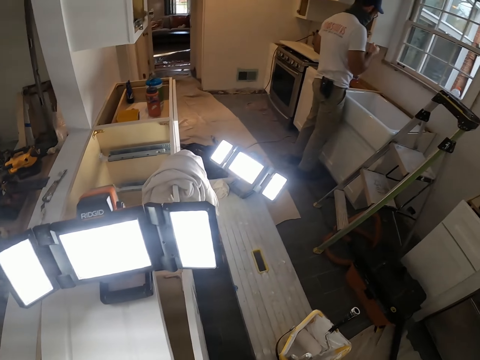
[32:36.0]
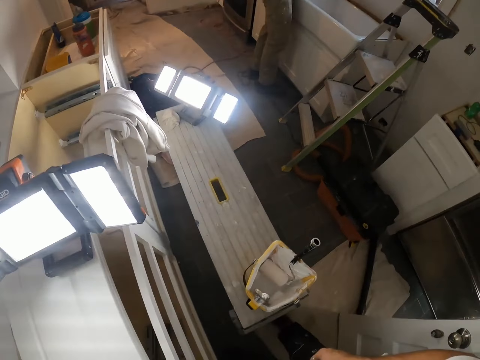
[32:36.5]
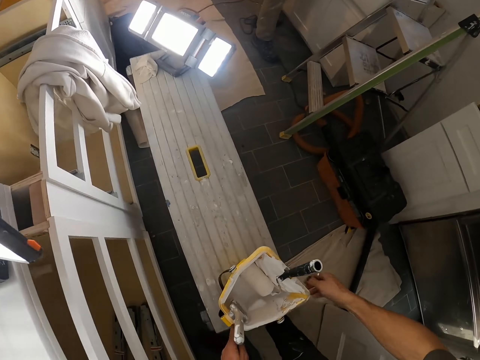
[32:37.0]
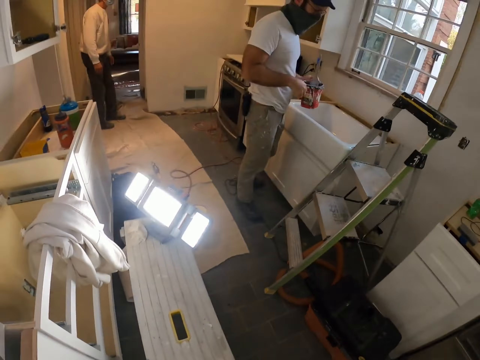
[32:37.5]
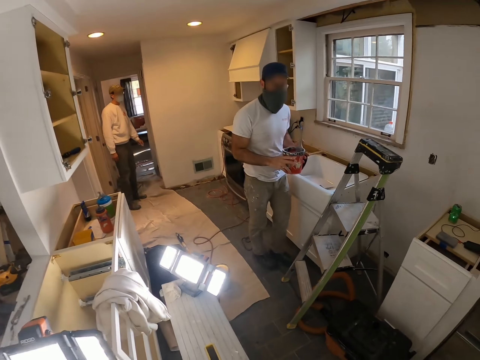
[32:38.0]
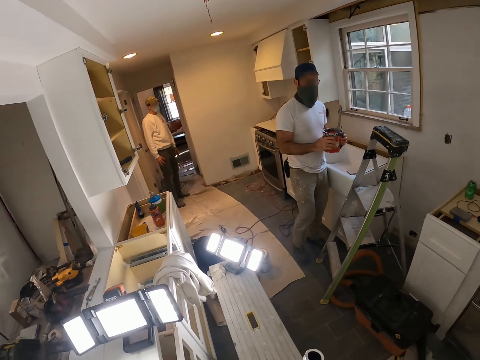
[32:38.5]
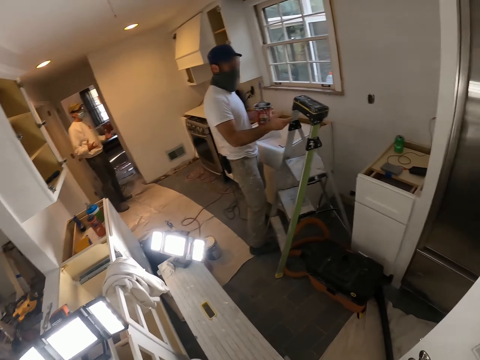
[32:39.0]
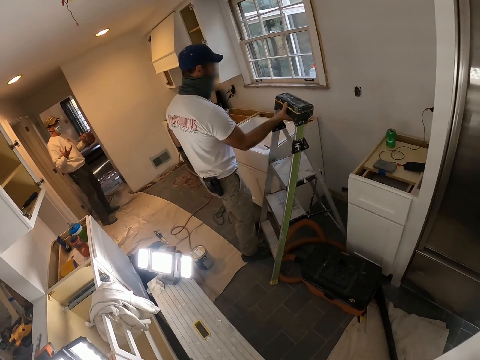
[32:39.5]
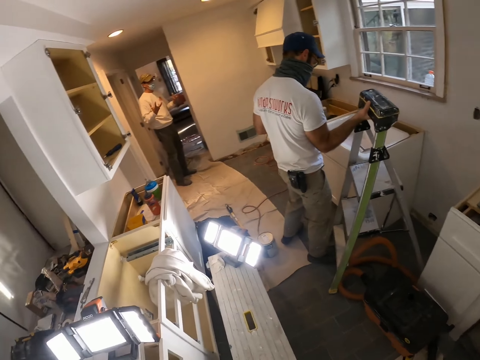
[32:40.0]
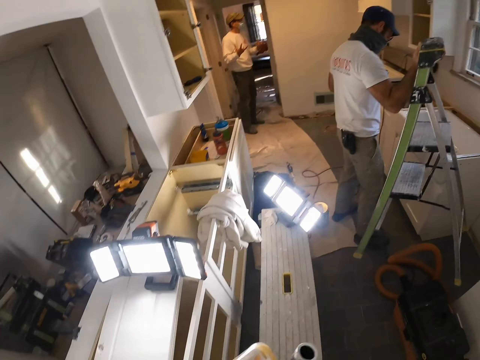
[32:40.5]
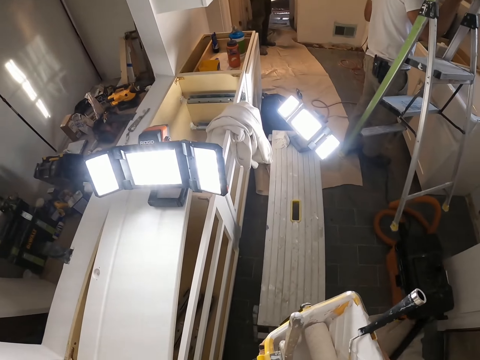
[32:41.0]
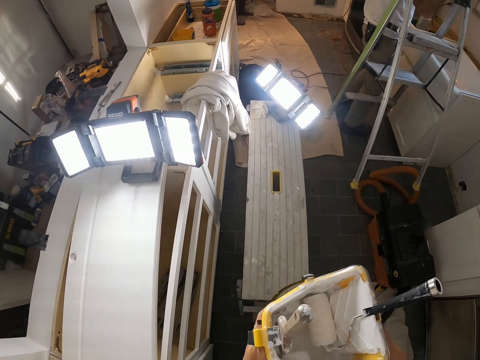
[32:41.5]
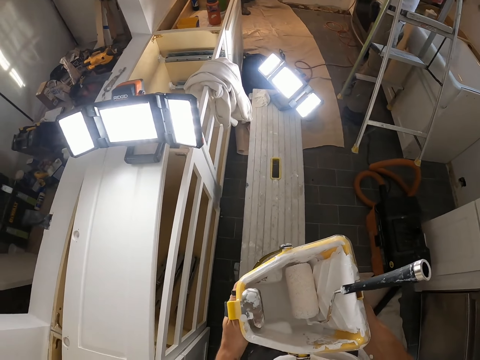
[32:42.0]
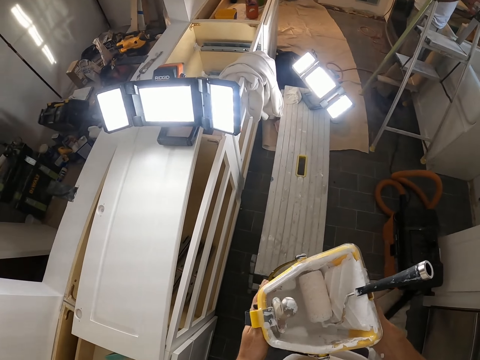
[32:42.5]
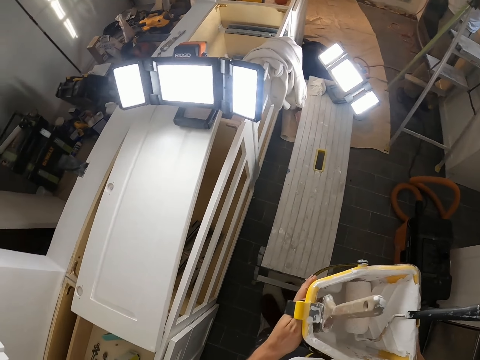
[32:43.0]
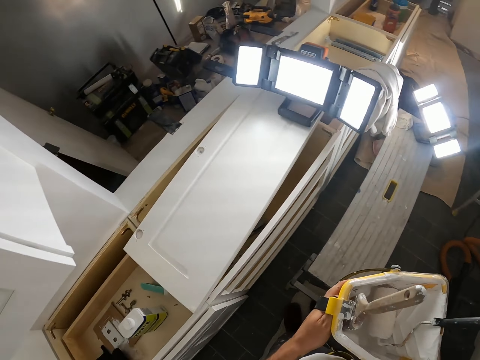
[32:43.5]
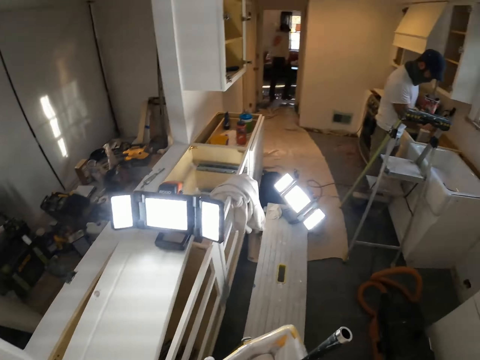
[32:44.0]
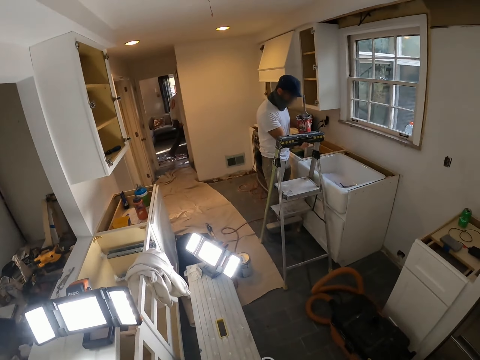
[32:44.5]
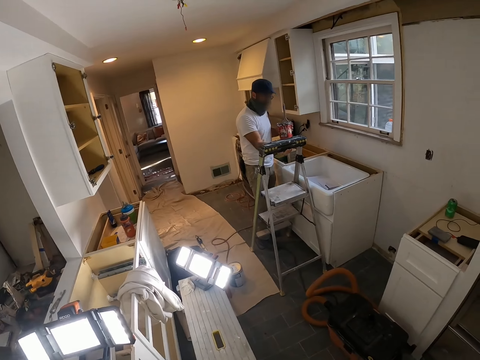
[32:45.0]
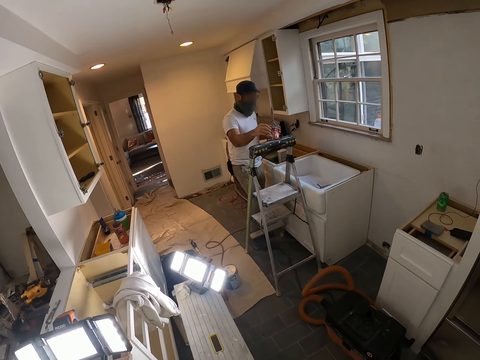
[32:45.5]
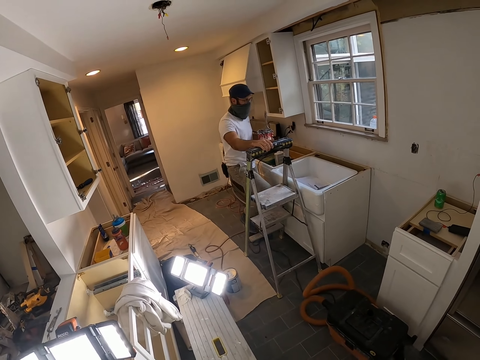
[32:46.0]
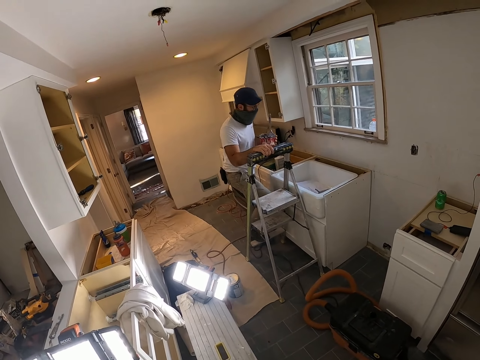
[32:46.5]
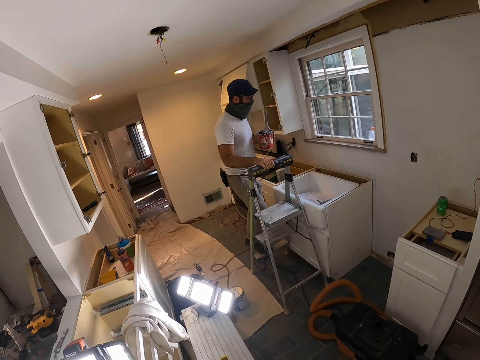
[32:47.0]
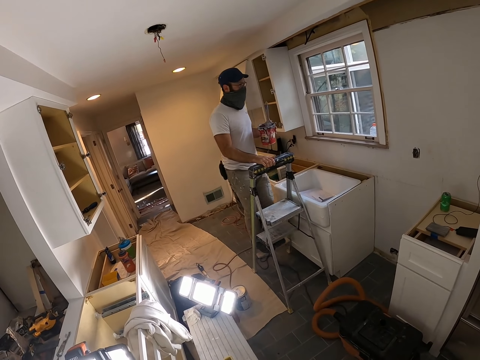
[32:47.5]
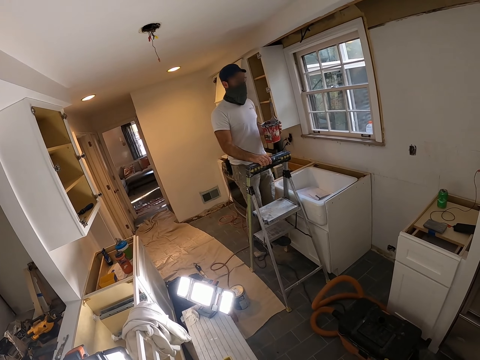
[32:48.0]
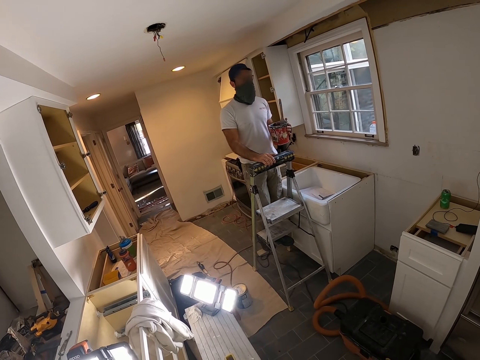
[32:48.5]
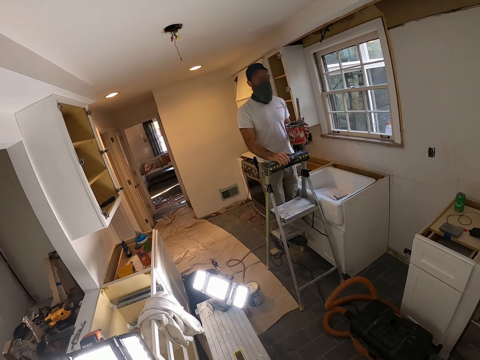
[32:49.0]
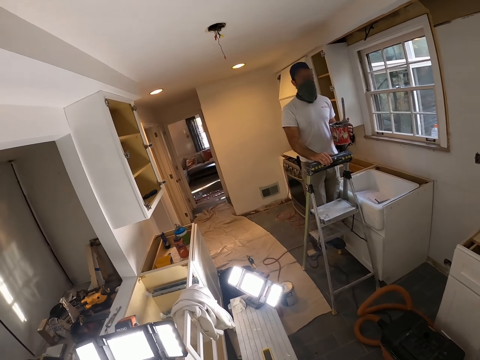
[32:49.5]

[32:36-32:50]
The camera wearer looks around the house. They pick up the container. A man holds a paint. The man holds something. The camera wearer looks around the house.

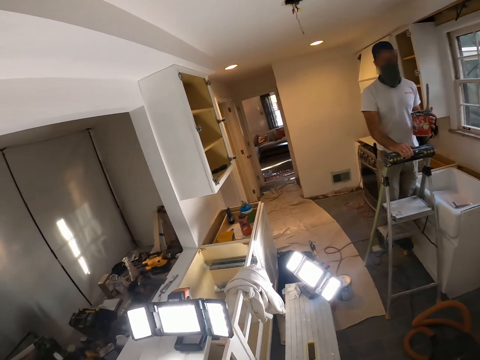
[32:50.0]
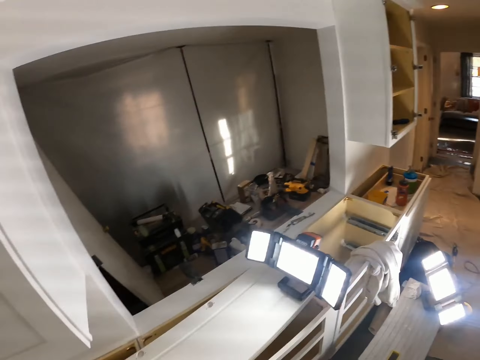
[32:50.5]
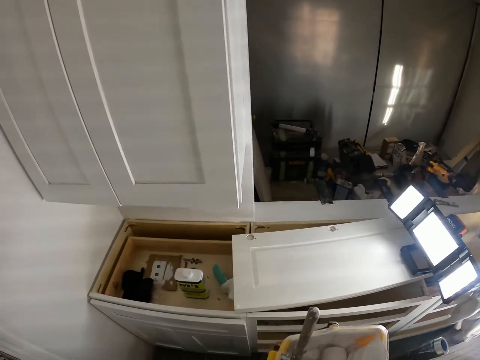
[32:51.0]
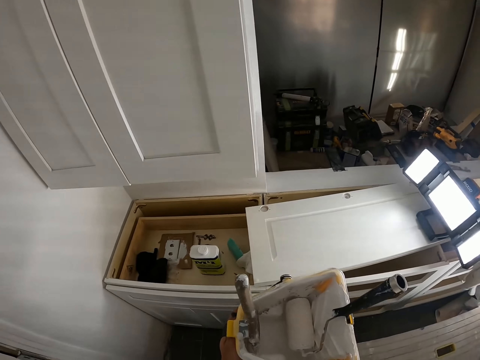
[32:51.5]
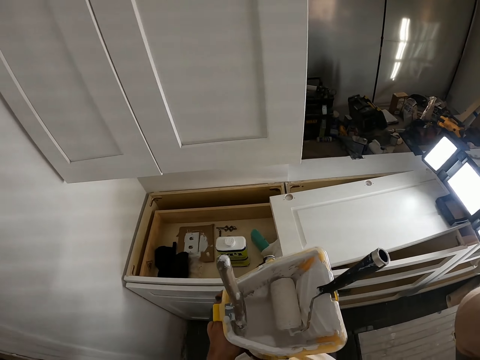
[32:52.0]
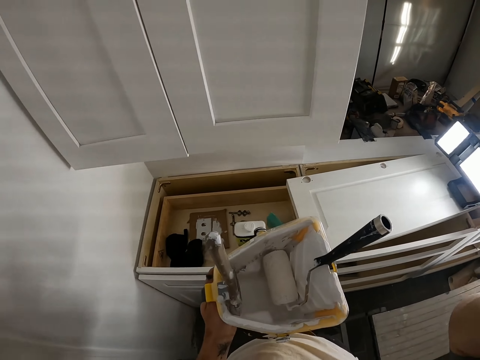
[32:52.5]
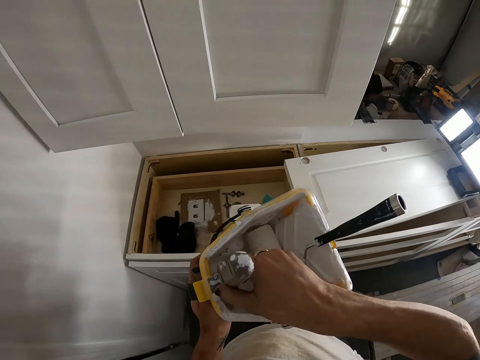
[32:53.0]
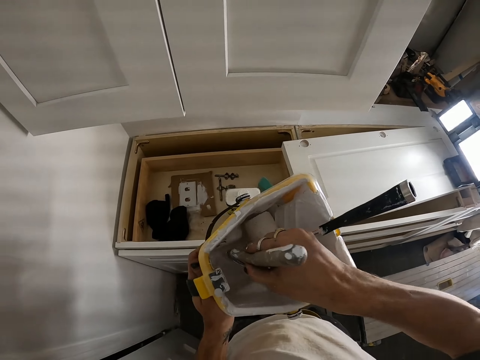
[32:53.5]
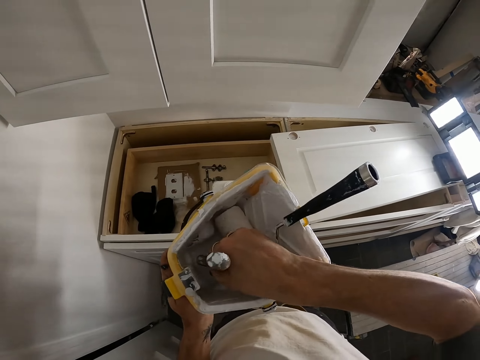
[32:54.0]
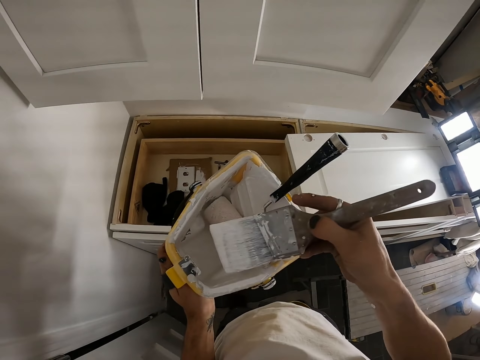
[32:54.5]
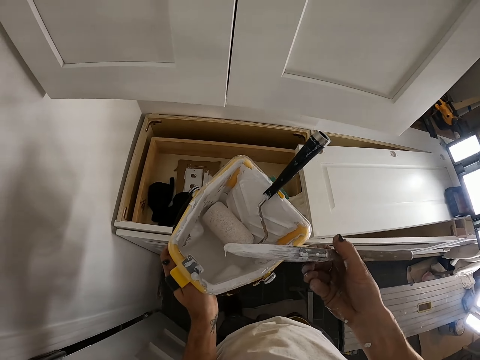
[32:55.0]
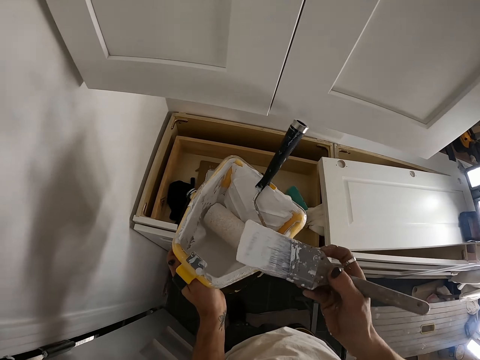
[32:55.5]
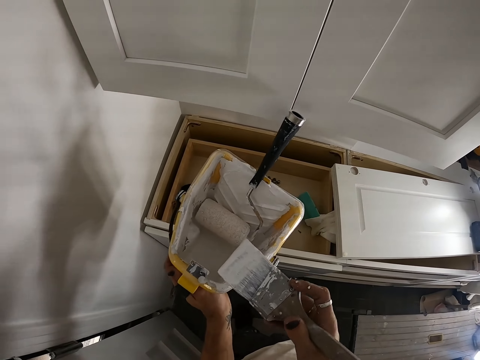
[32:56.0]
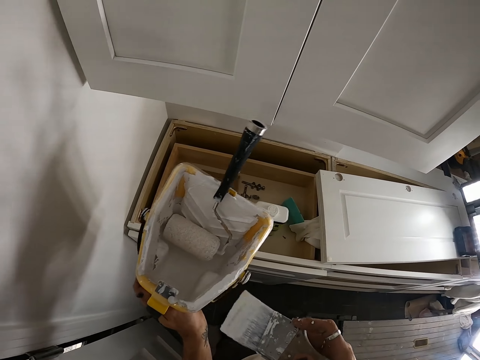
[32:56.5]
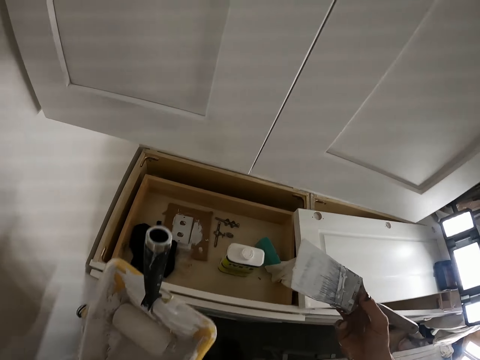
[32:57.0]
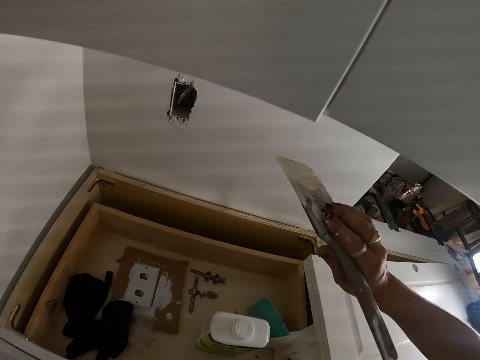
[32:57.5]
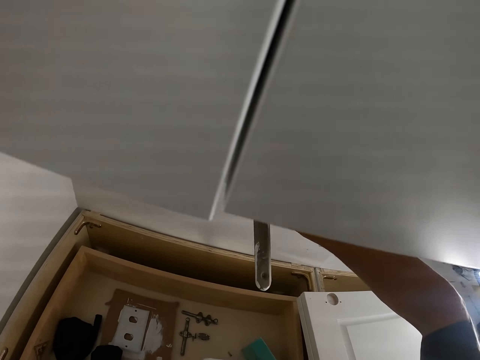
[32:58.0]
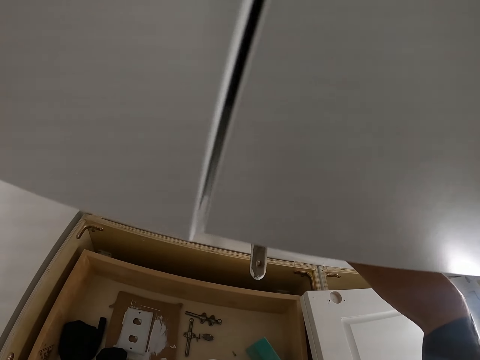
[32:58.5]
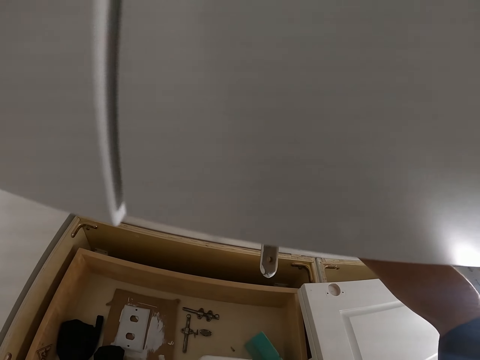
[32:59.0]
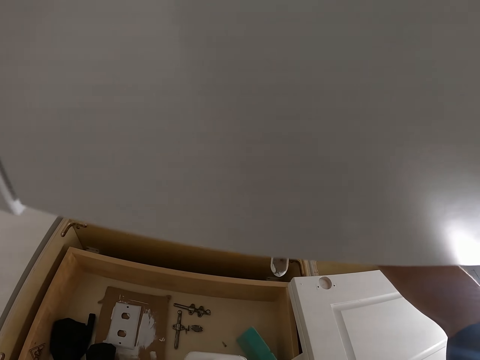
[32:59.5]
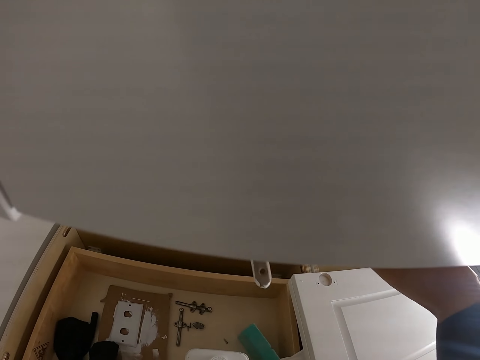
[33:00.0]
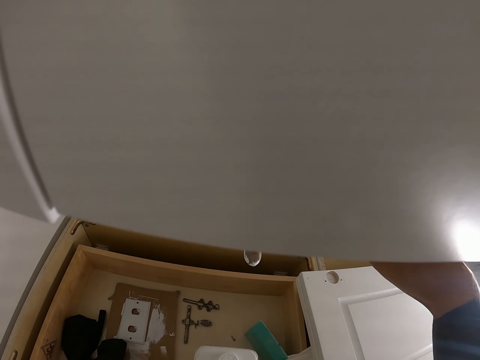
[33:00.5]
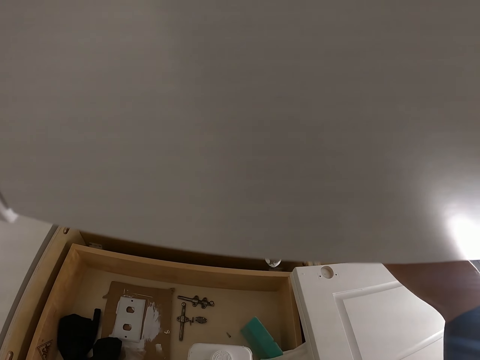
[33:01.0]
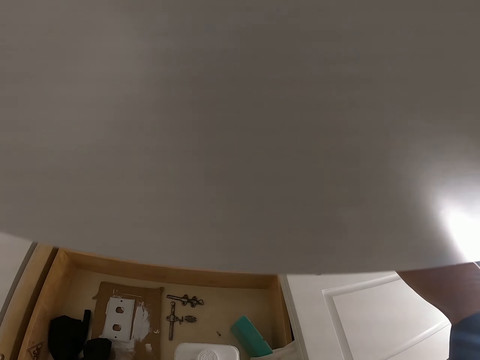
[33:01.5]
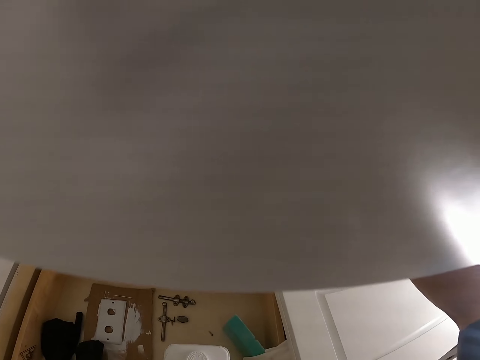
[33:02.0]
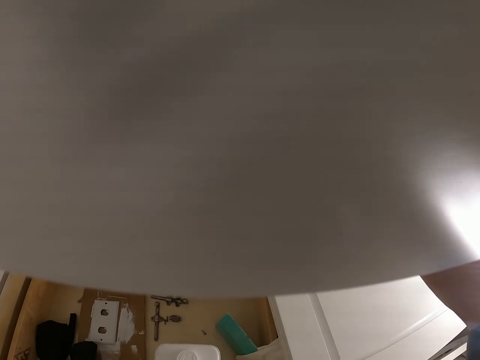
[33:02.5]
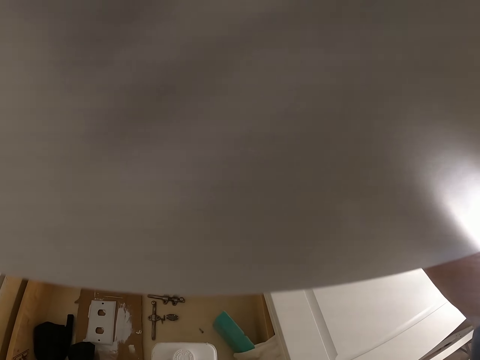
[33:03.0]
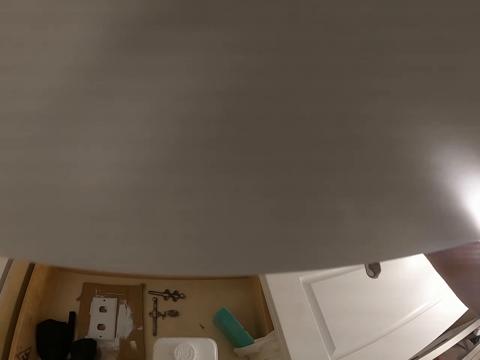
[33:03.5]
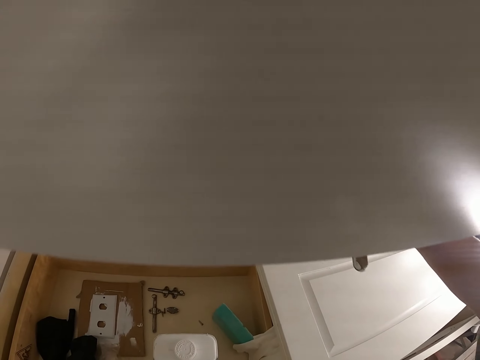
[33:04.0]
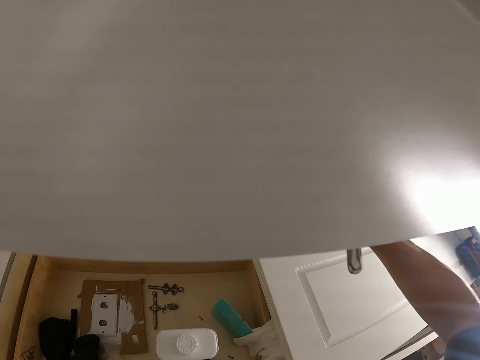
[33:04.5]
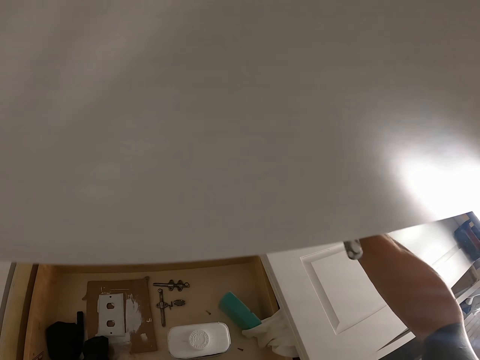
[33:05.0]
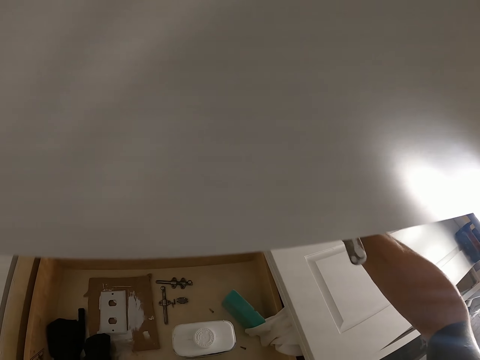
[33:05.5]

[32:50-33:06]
The camera wearer puts down his hand. He dips a paint brush in a paint tin. He holds the paint brush. He rubs the paint brush on the container. He paints a wall.
